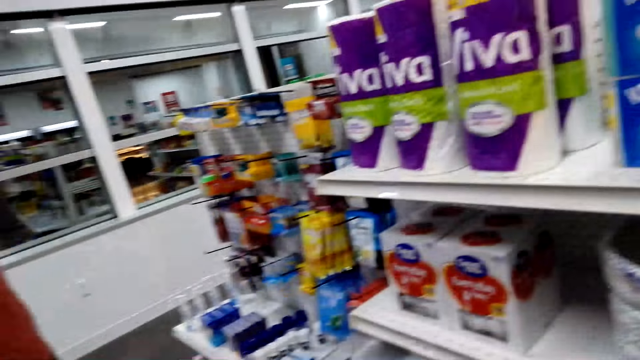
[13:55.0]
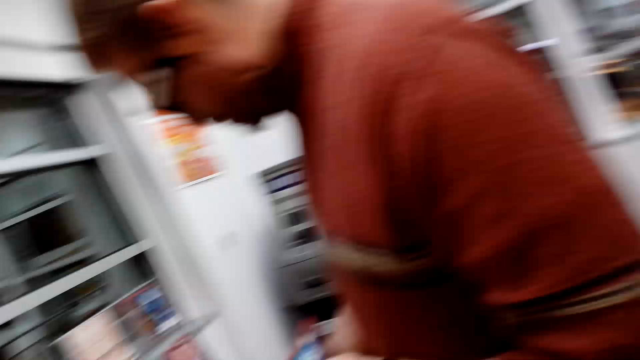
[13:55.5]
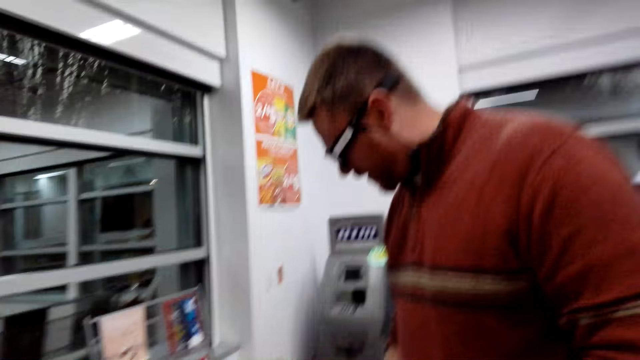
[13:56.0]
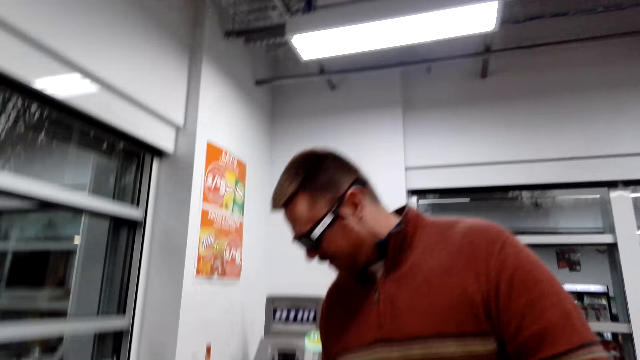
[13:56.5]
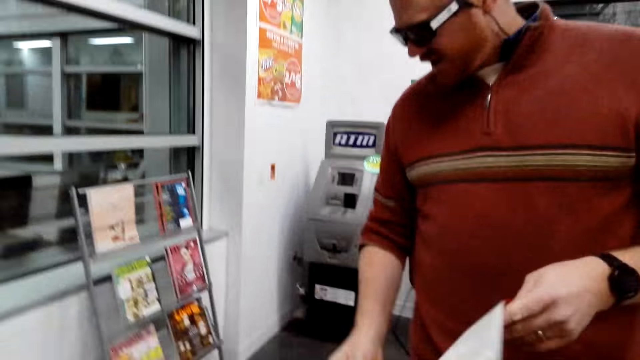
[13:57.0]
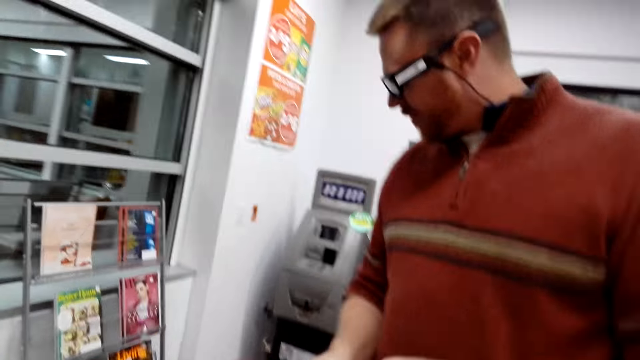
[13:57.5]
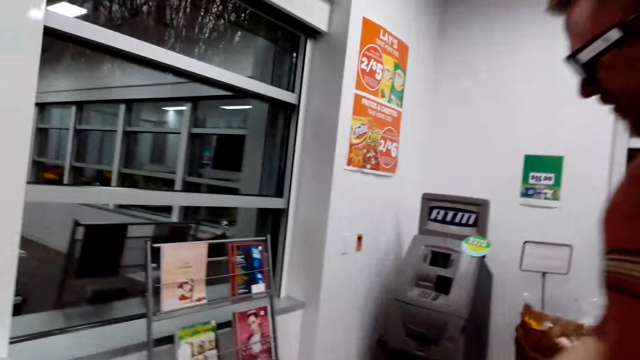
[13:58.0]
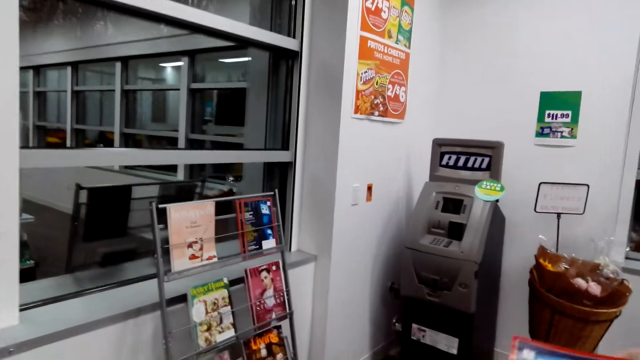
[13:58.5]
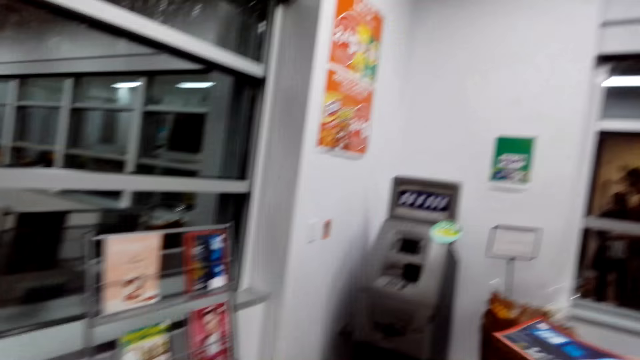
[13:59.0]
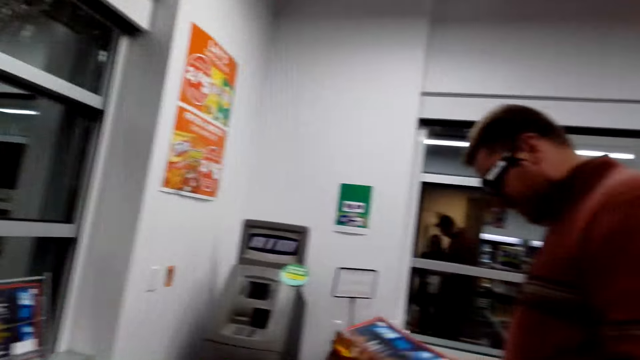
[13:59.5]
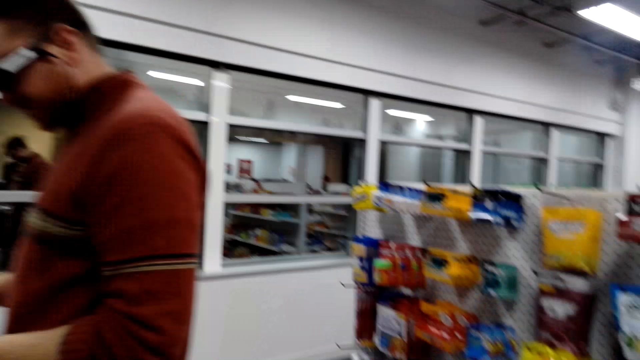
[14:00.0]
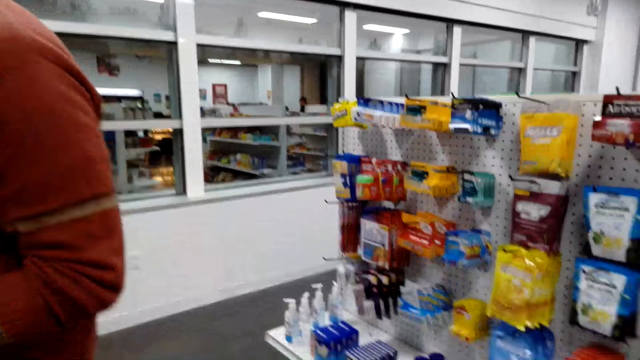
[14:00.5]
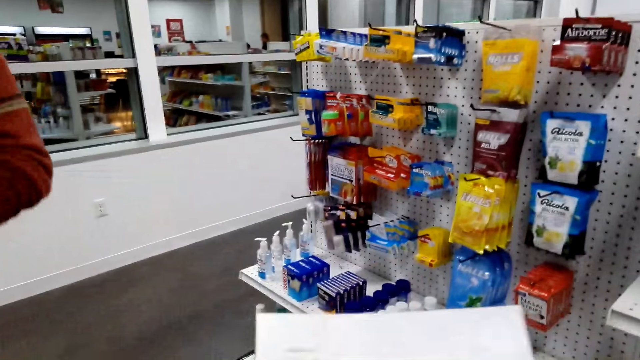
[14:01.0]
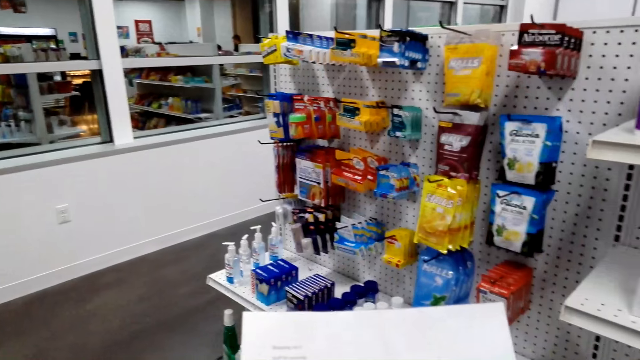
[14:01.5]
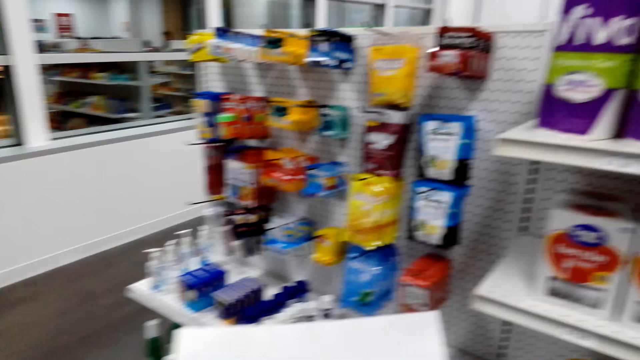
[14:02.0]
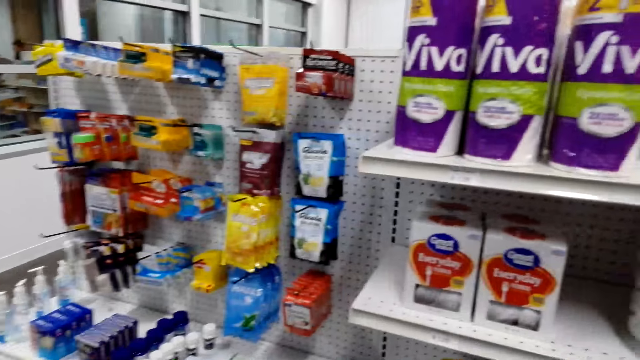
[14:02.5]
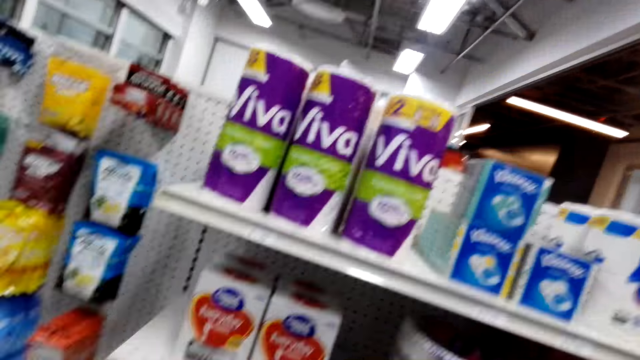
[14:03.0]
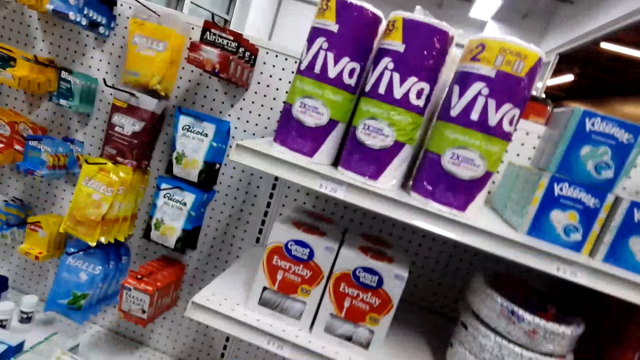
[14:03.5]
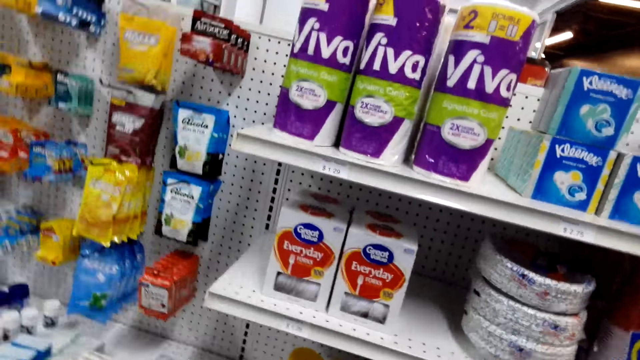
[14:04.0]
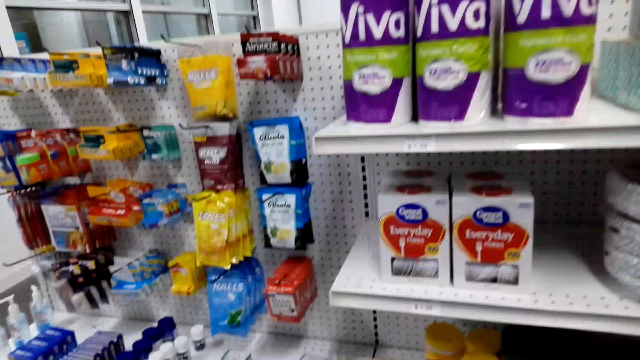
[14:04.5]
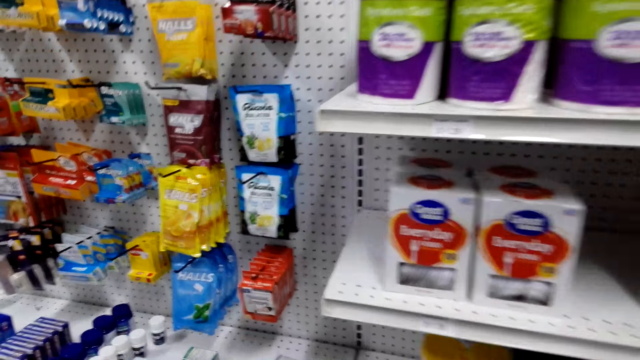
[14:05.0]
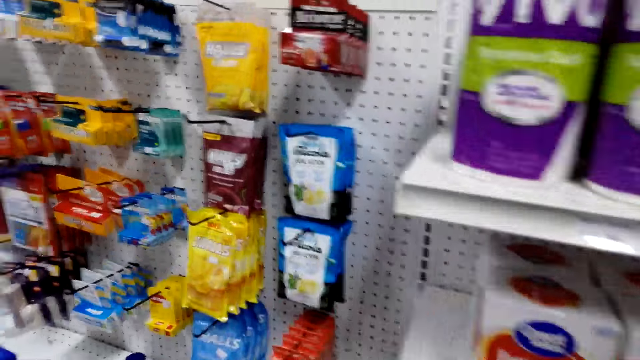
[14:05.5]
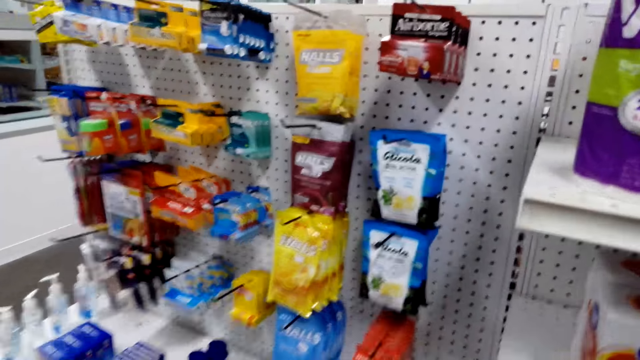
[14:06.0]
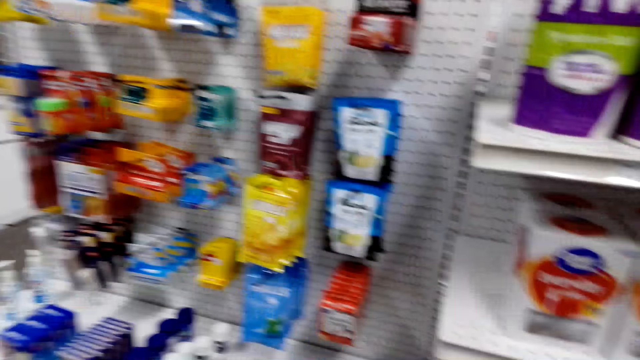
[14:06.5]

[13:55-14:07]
The camera wearer looks around.

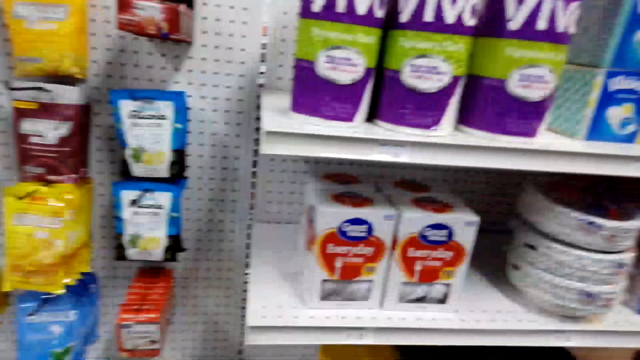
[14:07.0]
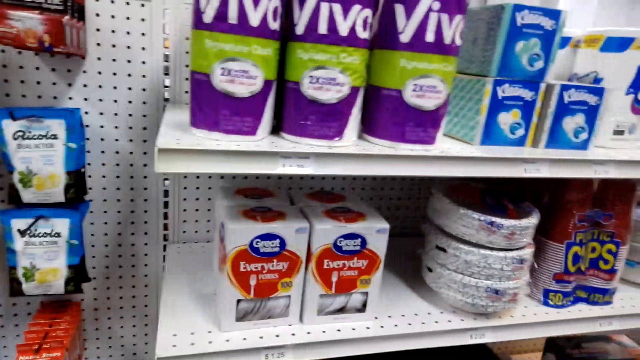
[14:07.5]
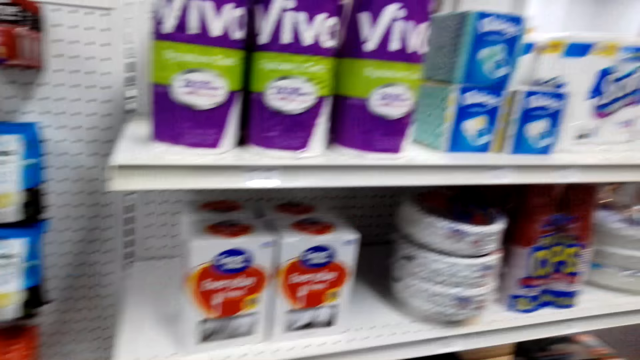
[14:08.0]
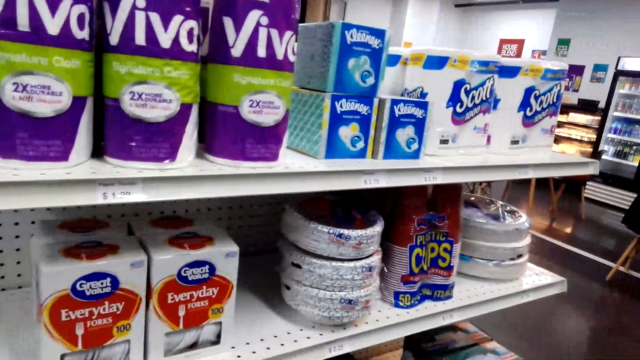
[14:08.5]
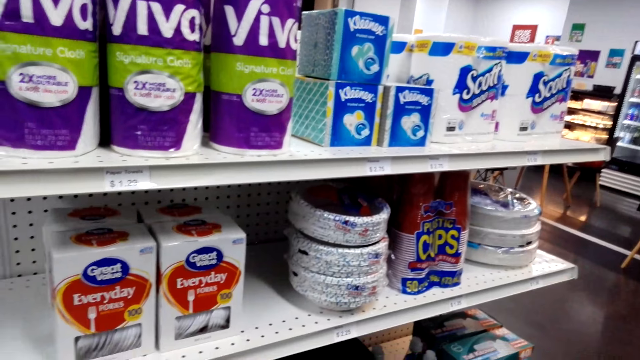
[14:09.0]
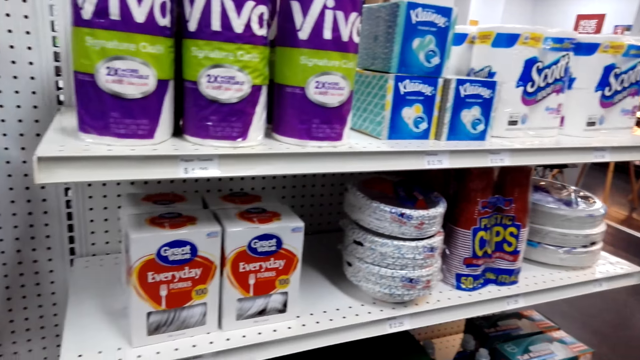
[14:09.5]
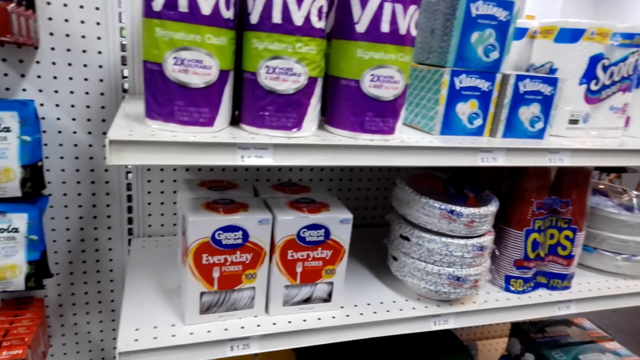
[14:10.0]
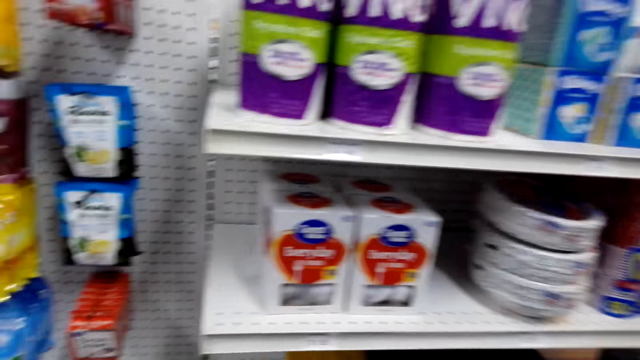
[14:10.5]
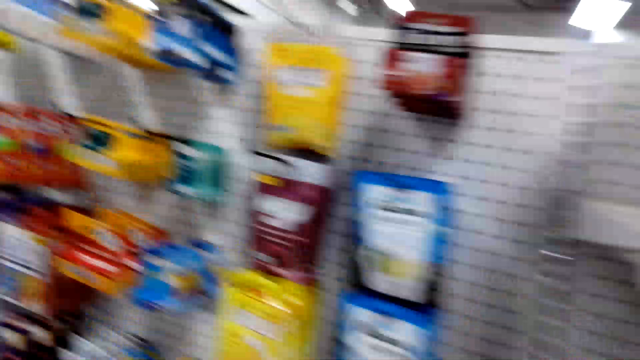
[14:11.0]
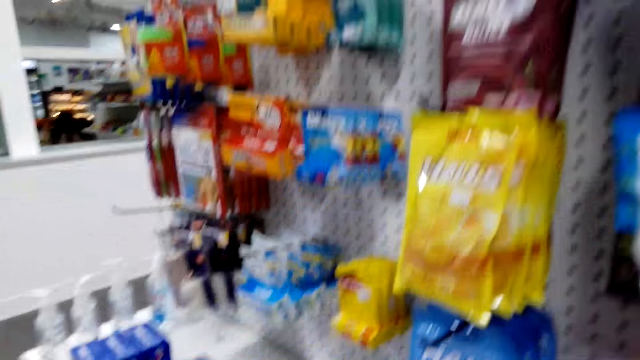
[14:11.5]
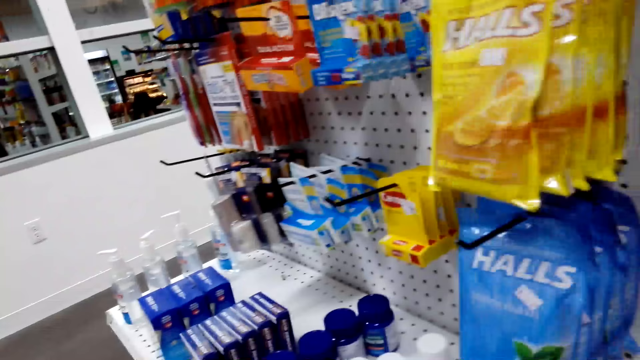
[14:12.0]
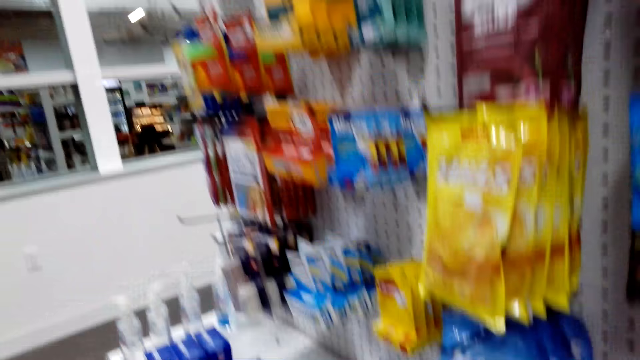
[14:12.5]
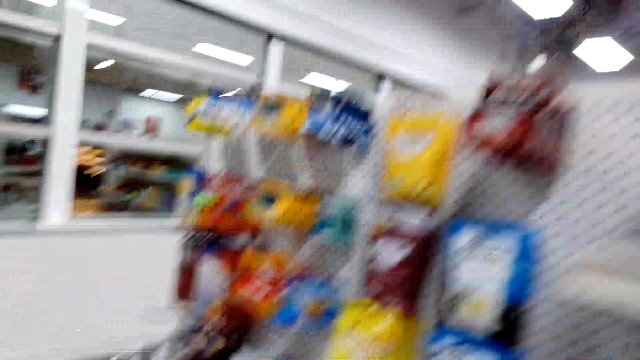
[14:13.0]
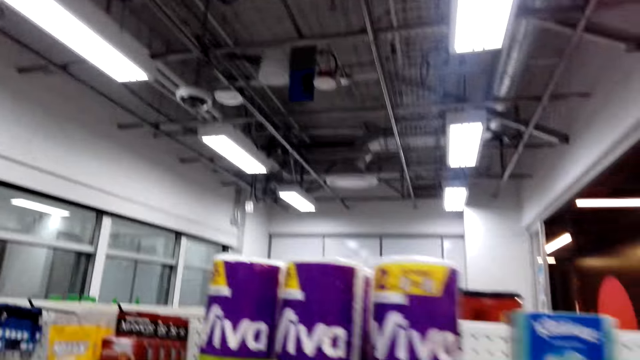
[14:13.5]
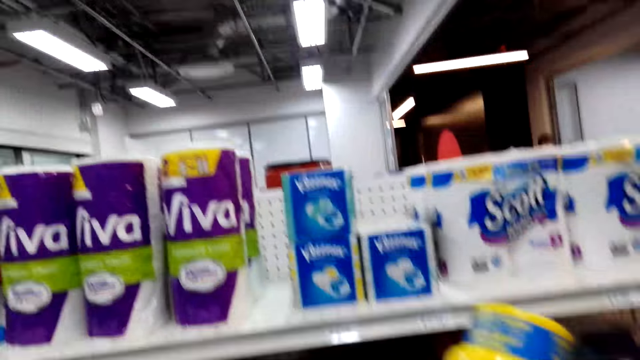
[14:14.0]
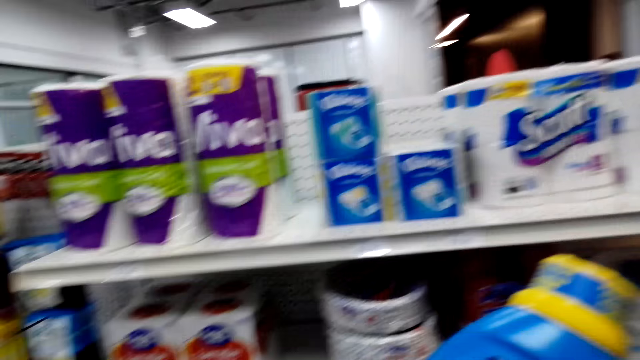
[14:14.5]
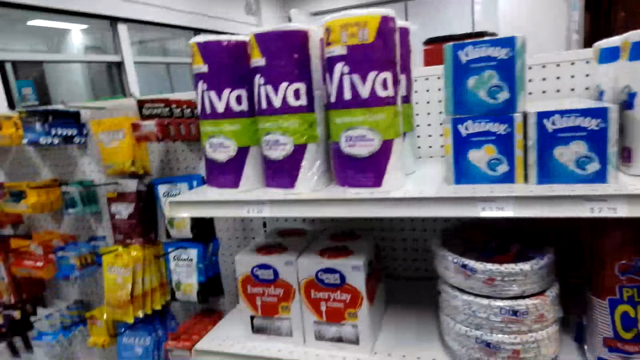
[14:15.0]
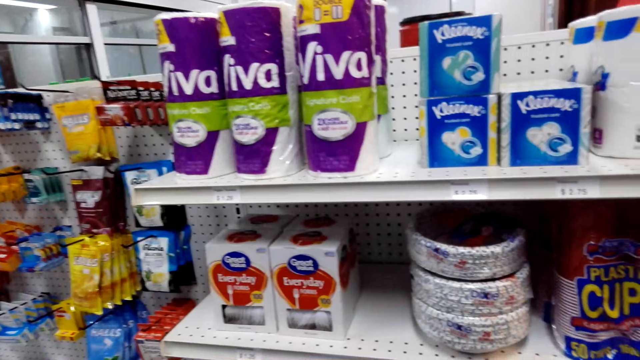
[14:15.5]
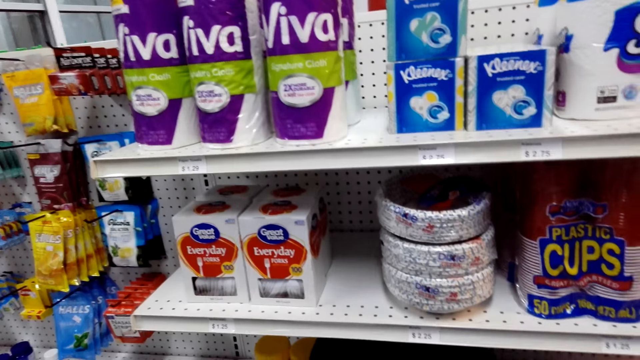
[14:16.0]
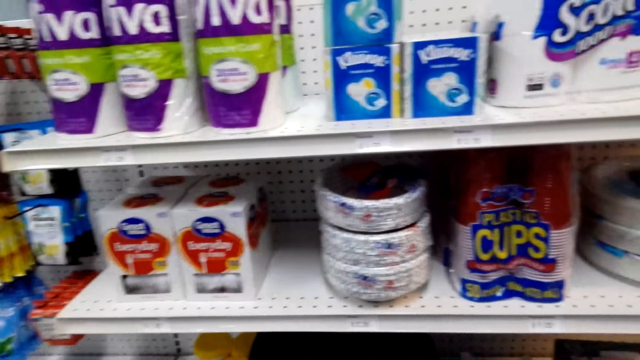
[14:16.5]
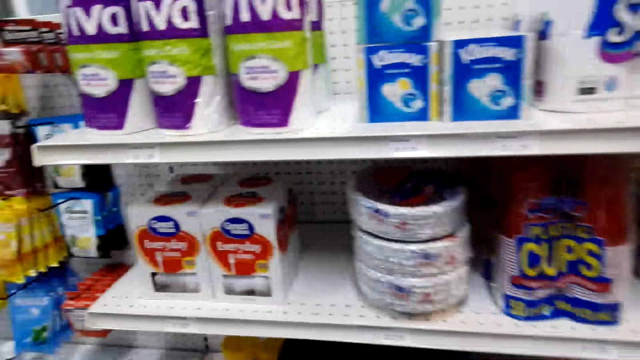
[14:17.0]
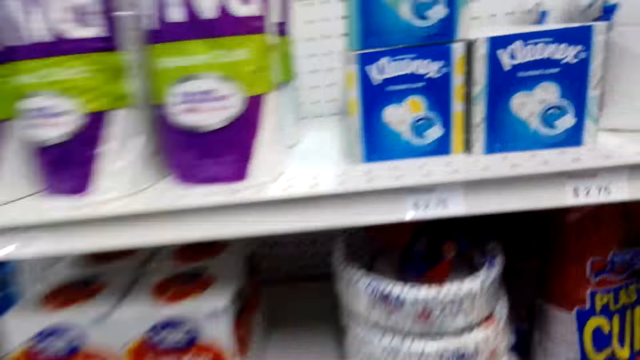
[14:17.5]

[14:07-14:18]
The camera wearer picks something from the shelf.
